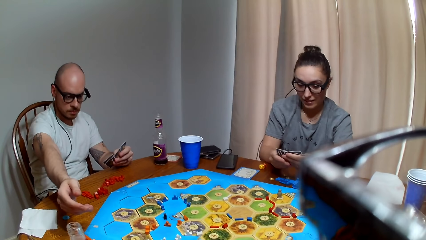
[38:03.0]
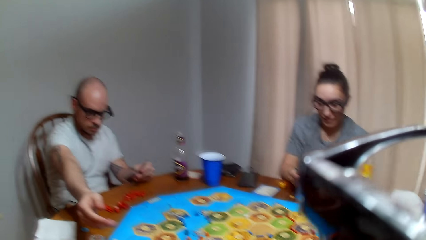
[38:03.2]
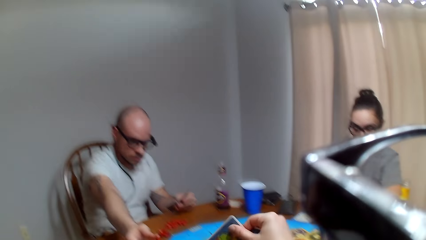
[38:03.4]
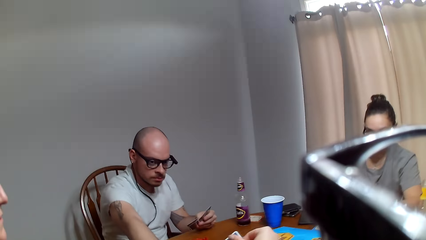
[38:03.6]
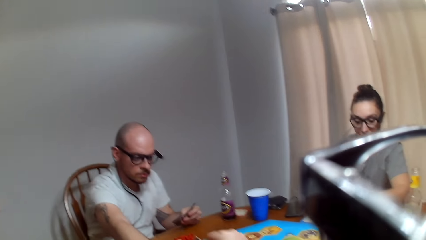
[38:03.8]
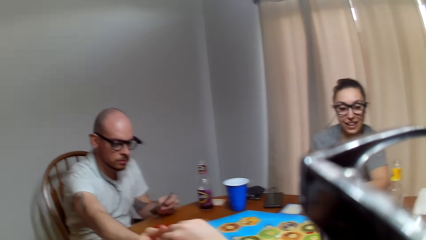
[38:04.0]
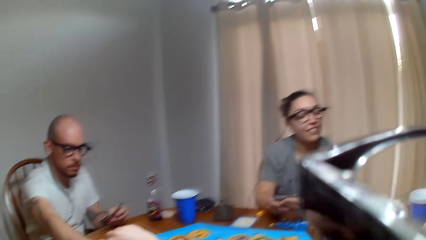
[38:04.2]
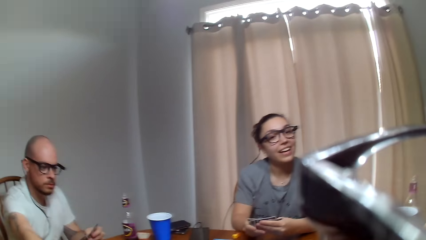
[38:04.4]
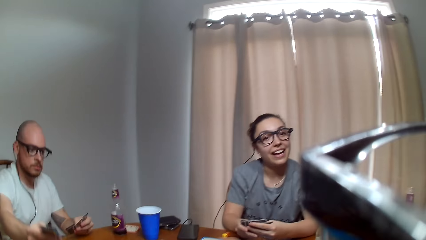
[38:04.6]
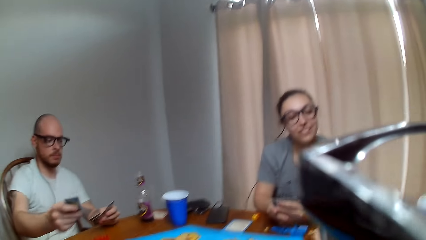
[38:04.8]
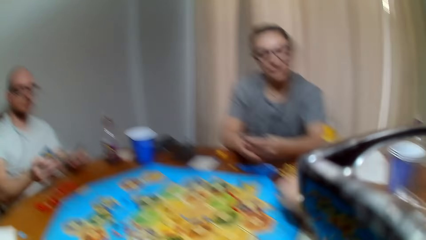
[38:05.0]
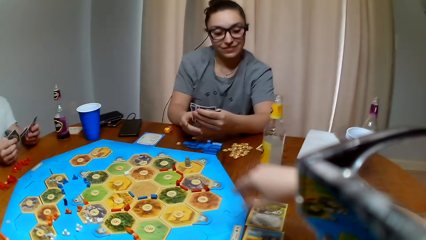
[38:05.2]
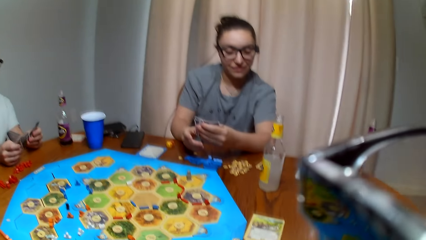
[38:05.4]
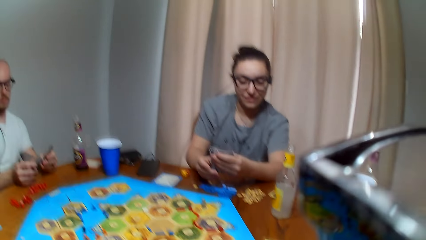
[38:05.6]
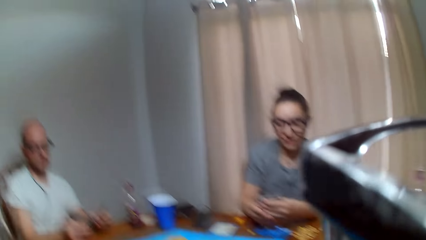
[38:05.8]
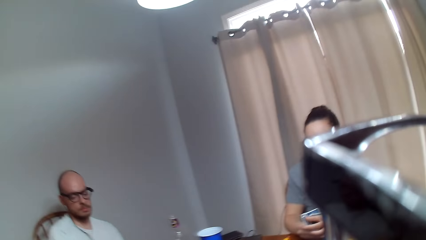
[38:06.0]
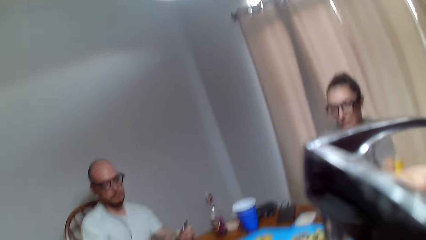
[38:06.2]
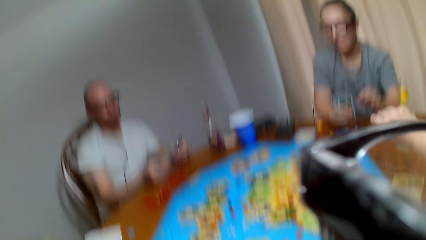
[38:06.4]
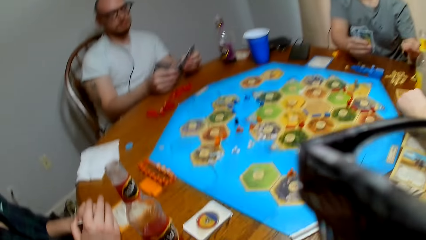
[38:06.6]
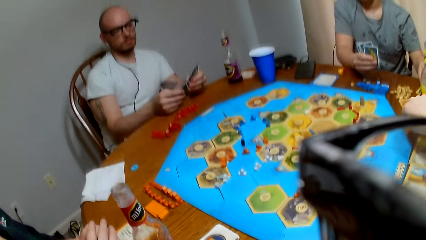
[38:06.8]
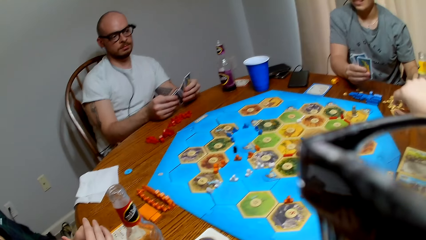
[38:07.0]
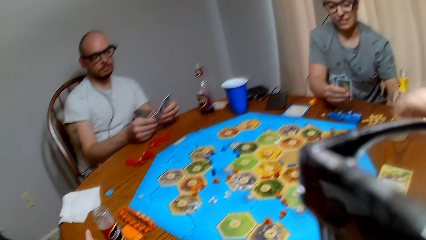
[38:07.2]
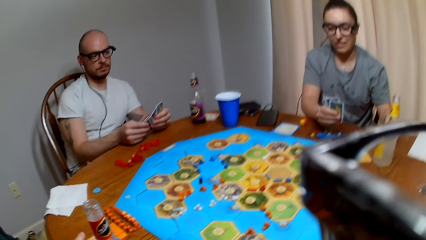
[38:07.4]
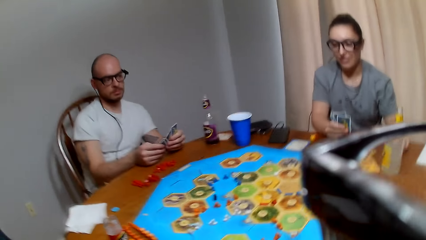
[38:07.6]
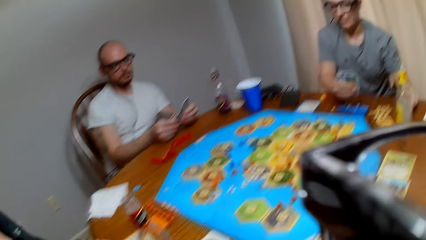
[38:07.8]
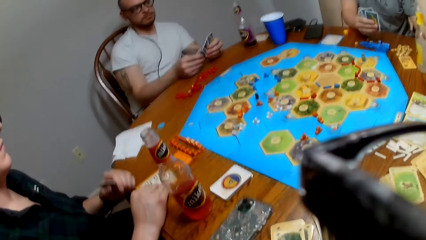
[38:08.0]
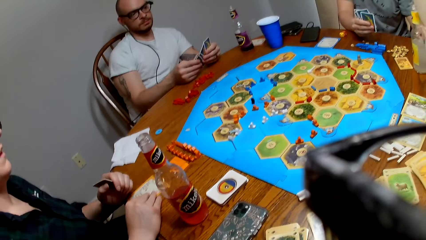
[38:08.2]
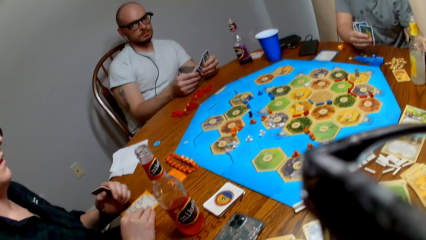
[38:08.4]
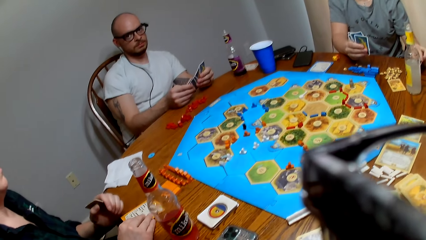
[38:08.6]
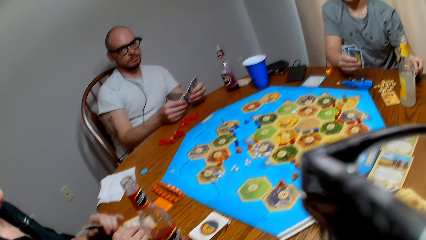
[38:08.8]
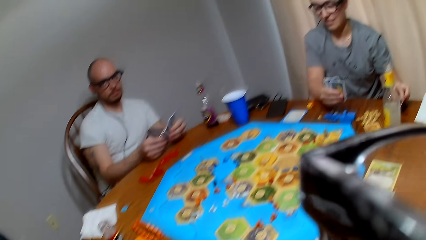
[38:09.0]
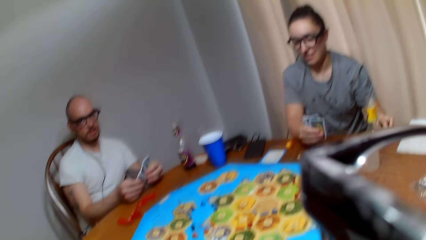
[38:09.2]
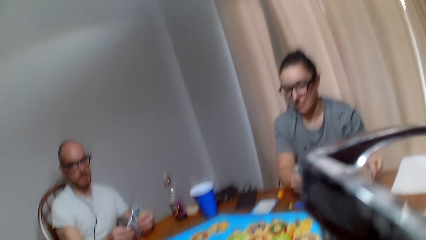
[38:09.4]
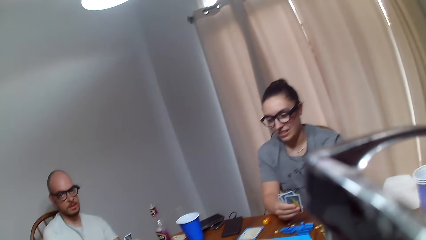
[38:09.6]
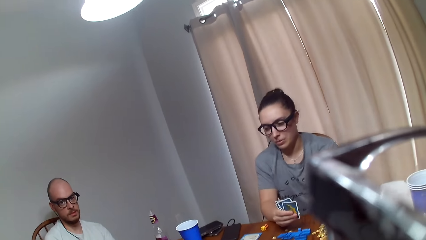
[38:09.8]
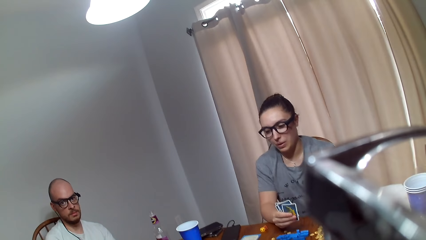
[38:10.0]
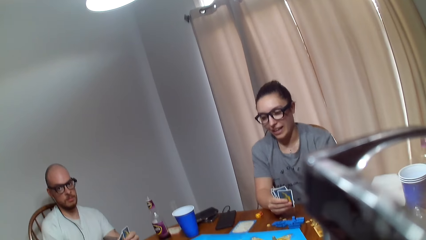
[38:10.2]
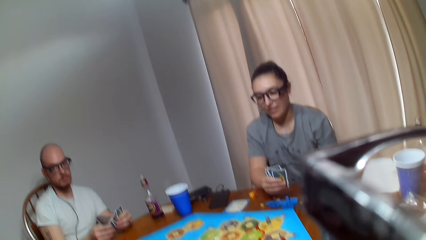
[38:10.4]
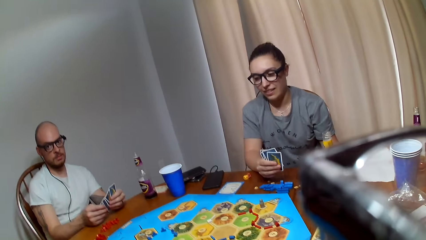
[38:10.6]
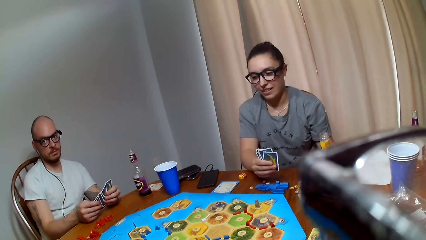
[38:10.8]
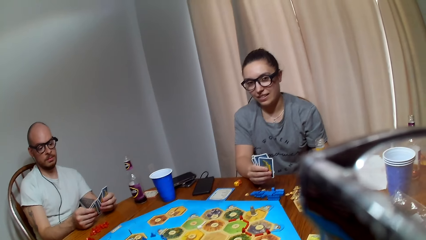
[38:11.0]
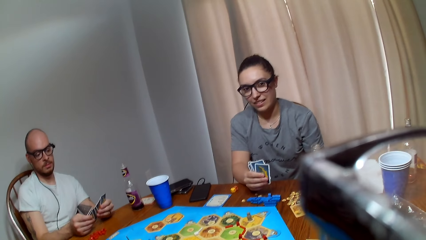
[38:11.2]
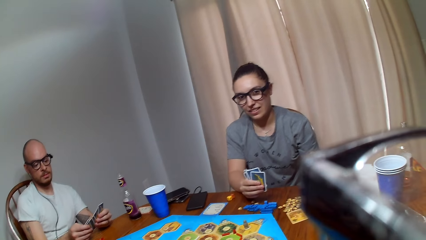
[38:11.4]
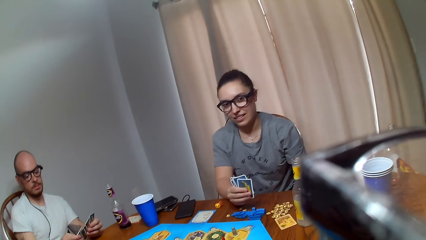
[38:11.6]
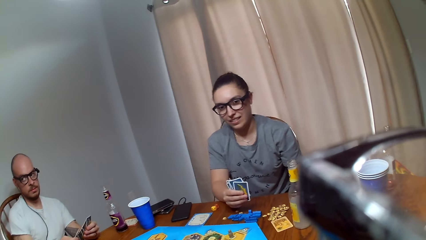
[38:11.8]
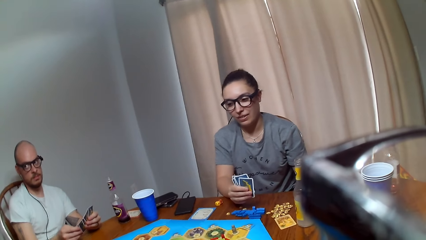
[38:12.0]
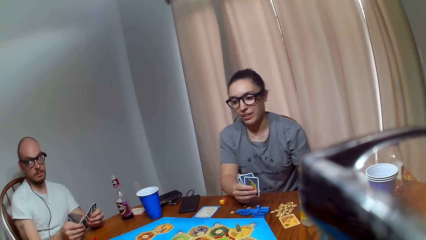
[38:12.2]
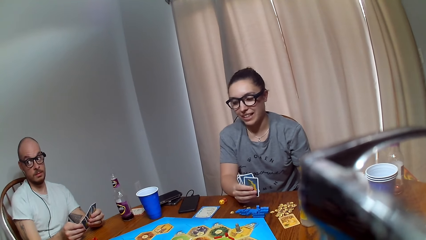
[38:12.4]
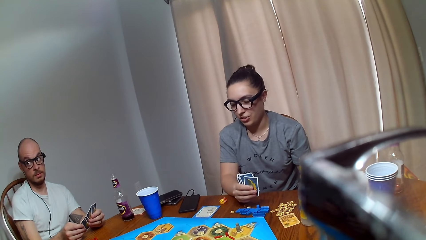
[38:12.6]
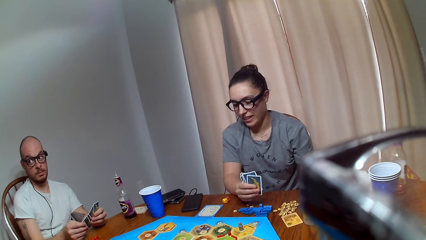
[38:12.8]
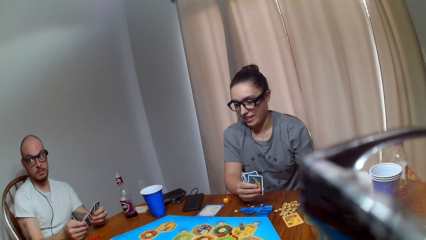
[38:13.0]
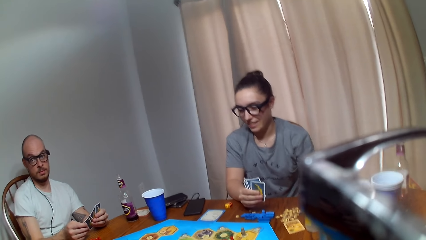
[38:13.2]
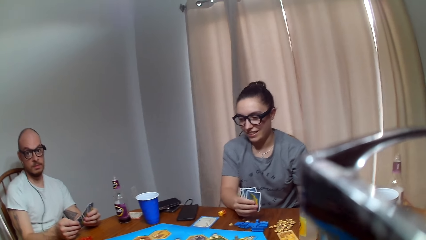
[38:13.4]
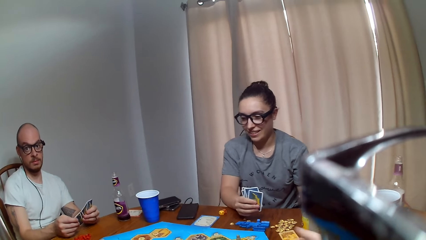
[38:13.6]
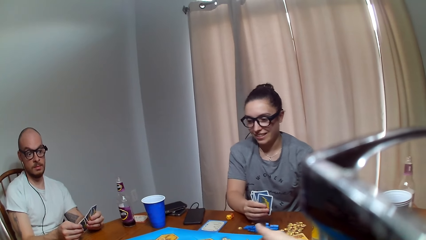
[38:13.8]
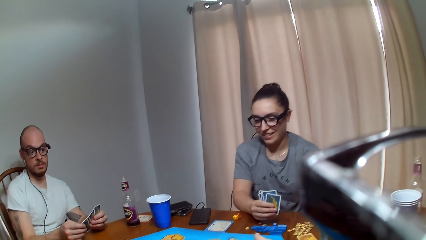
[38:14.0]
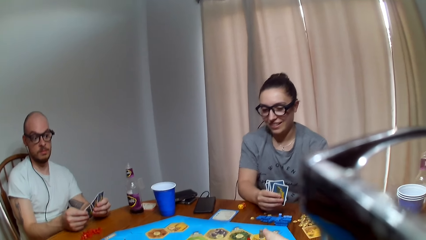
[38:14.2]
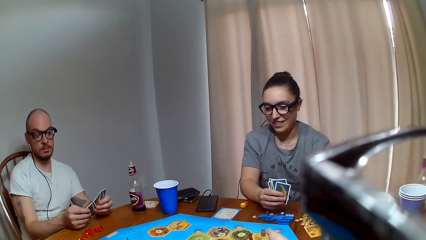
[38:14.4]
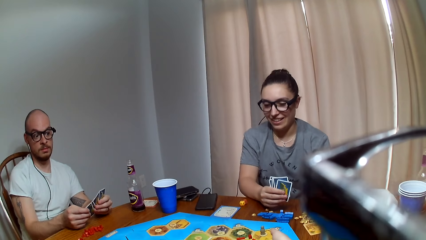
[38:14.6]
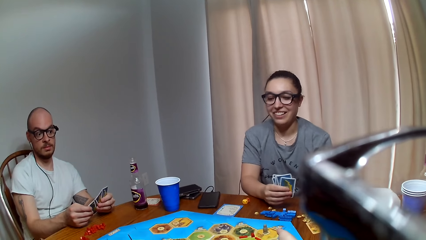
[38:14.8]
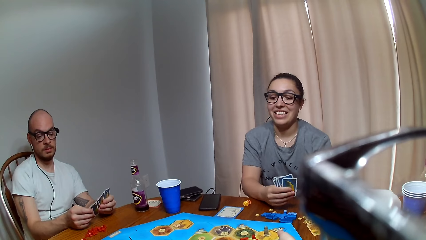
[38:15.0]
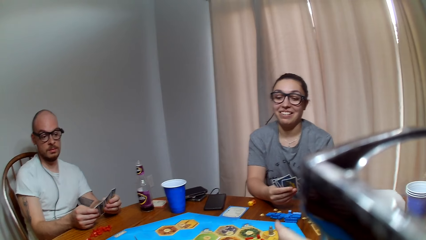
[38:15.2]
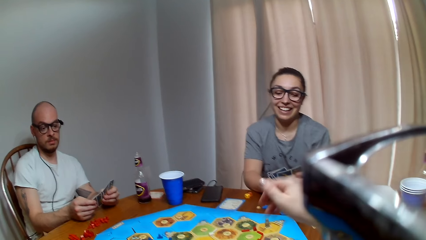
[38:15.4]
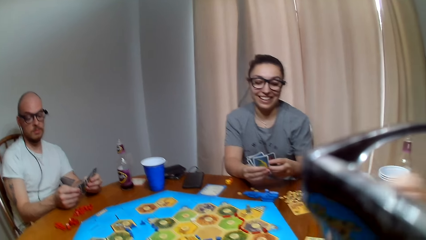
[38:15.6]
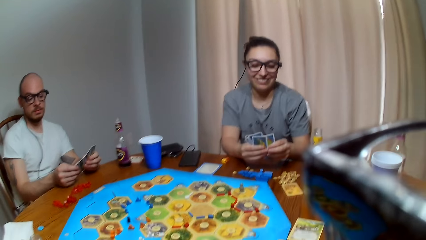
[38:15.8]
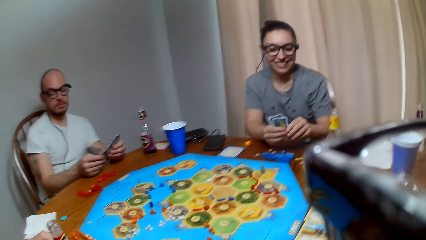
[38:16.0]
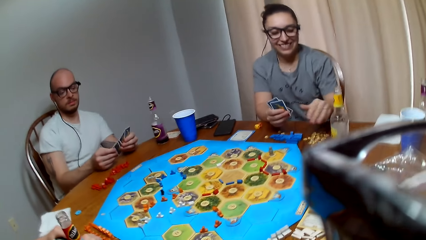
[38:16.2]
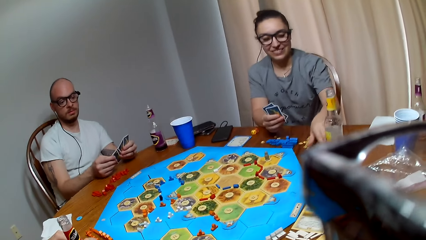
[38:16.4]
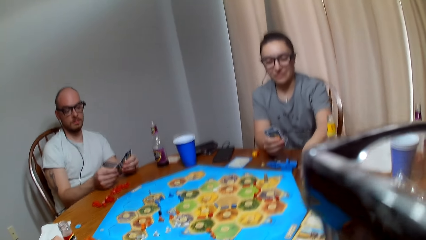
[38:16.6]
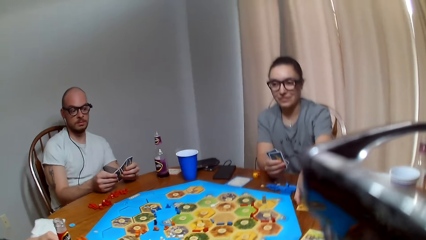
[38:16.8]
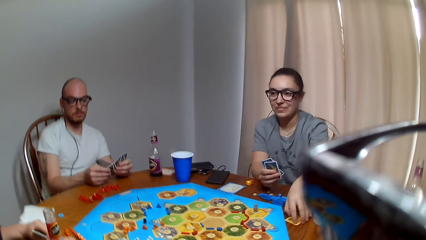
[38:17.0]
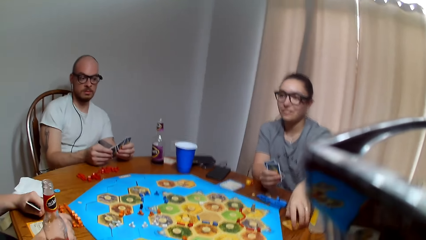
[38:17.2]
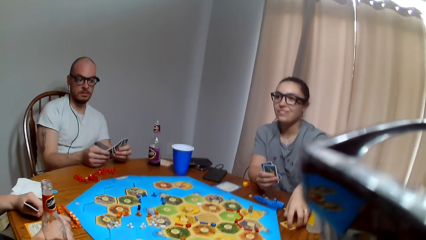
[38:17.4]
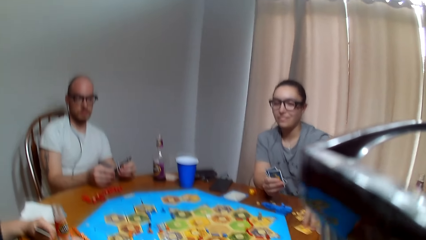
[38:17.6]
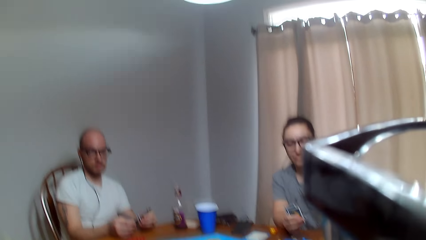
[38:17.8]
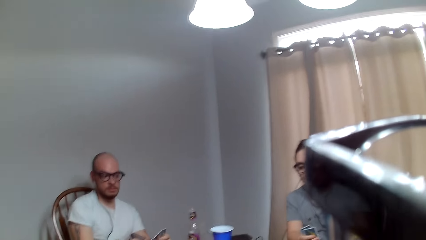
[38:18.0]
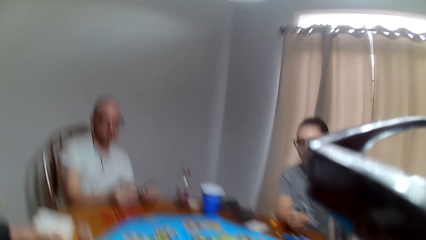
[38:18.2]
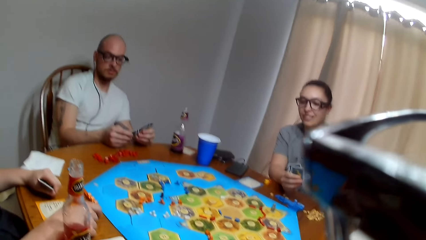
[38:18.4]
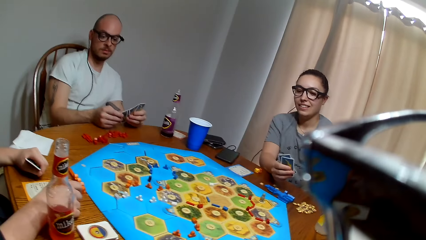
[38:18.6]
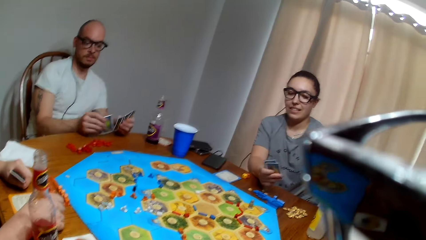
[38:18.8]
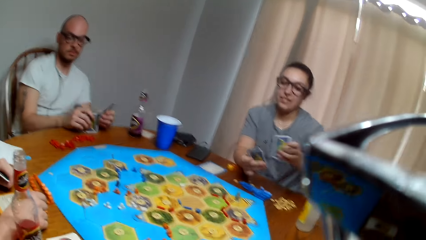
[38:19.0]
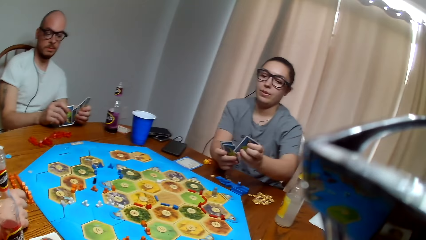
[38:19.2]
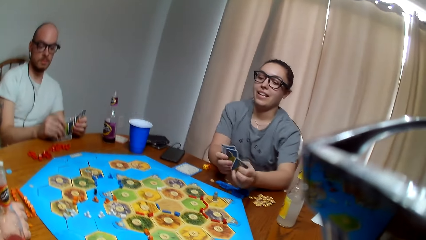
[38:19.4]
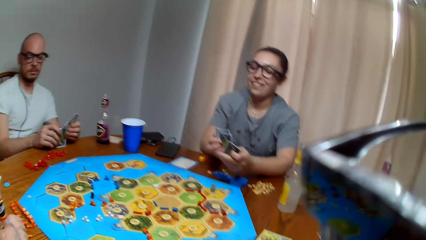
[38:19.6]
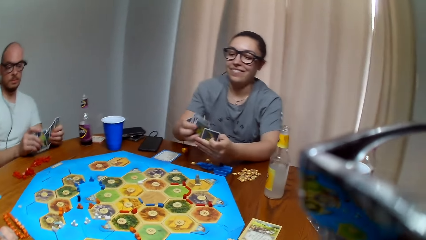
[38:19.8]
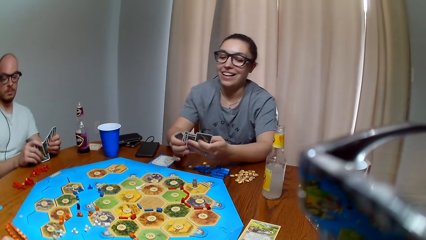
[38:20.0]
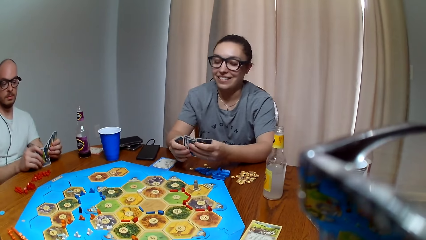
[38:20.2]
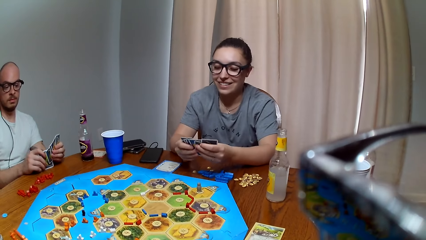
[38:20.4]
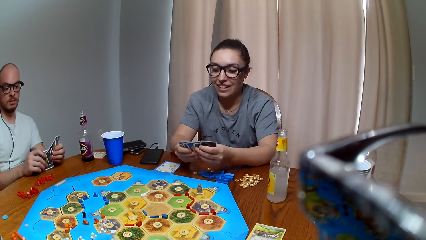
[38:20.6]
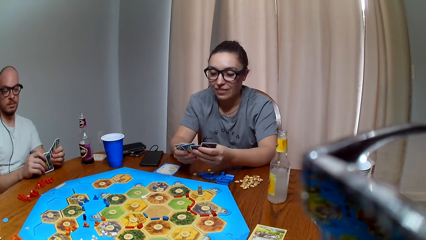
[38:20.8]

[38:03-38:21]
A man picks a card from the camera wearer. A woman speaks to the camera wearer. The camera wearer hands over a card to the man. They converse with the woman. Another woman moves the card on the table. The camera wearer speaks to the first woman. The man responds to the camera wearer. The first woman speaks to the man and talks to the camera wearer. The camera wearer responds to the first woman. They point on the game board. The first woman talks to the camera wearer. She picks up the cards on the table. The camera wearer speaks to the other woman. The first woman talks to the other woman, the man and the camera wearer.
